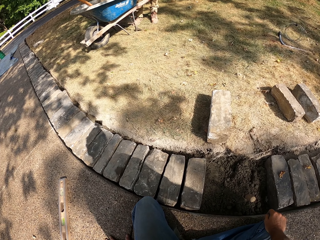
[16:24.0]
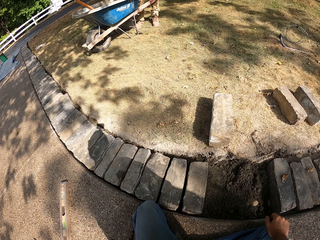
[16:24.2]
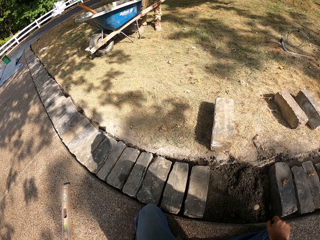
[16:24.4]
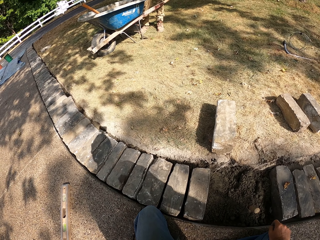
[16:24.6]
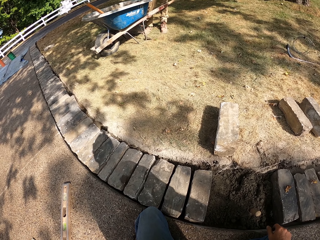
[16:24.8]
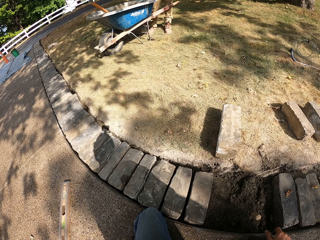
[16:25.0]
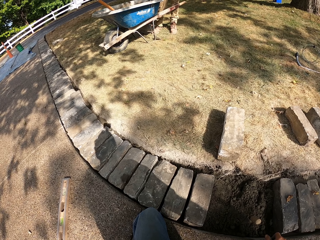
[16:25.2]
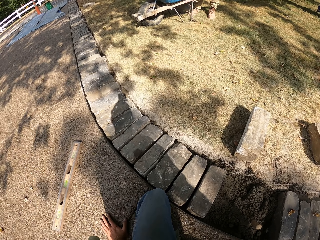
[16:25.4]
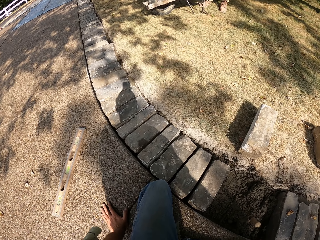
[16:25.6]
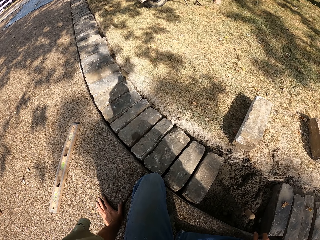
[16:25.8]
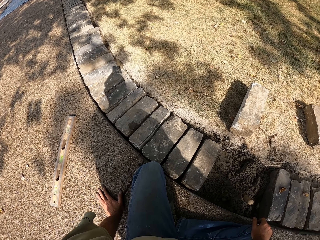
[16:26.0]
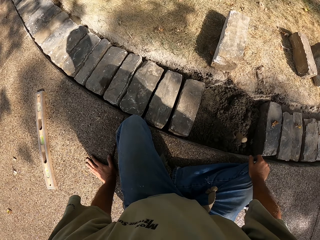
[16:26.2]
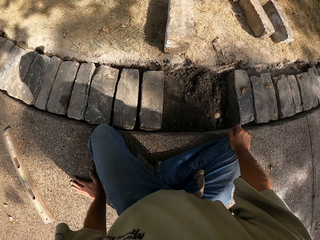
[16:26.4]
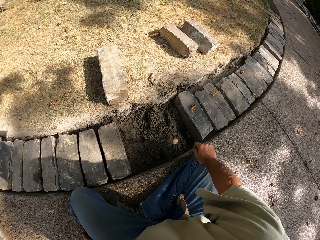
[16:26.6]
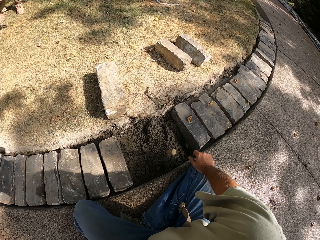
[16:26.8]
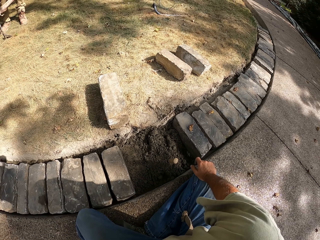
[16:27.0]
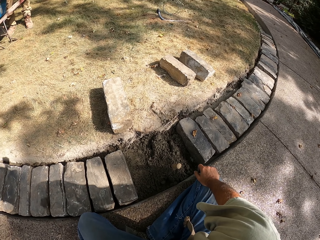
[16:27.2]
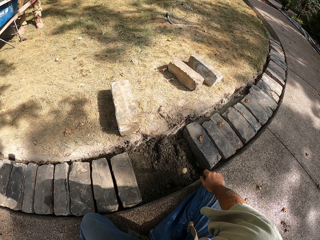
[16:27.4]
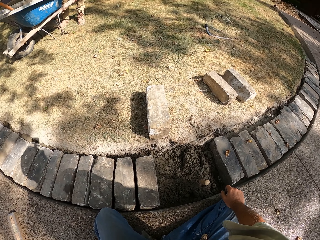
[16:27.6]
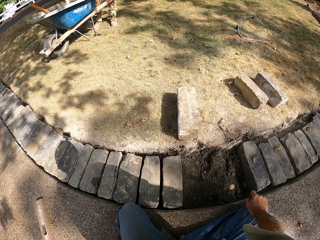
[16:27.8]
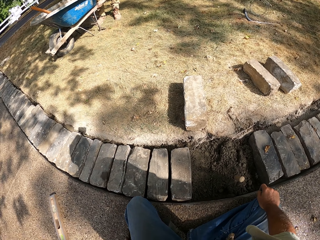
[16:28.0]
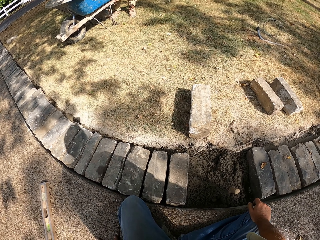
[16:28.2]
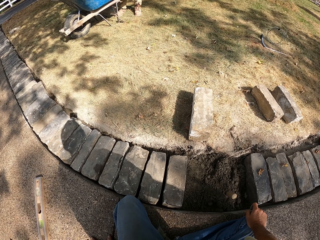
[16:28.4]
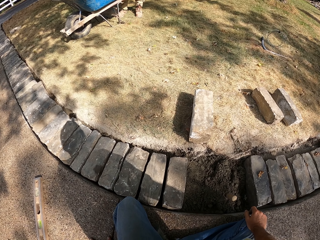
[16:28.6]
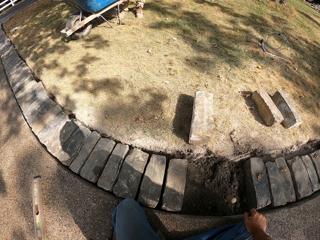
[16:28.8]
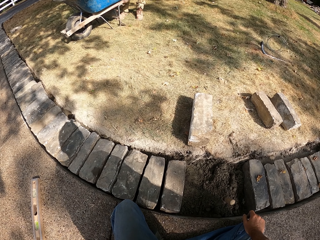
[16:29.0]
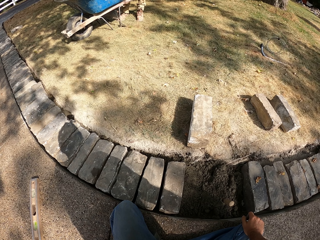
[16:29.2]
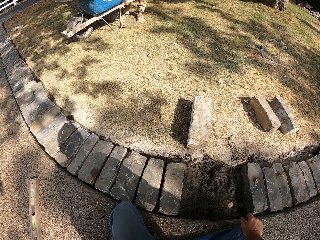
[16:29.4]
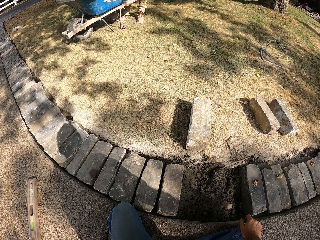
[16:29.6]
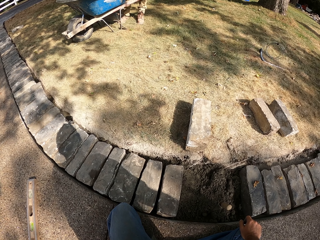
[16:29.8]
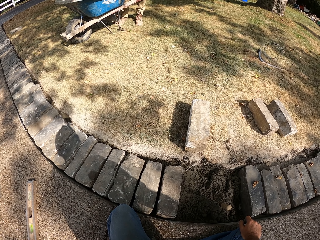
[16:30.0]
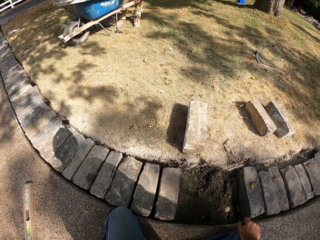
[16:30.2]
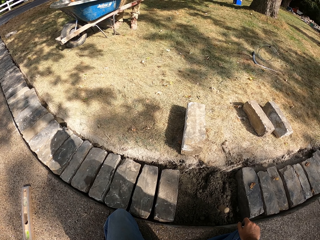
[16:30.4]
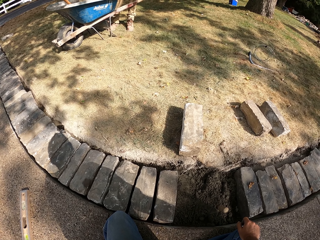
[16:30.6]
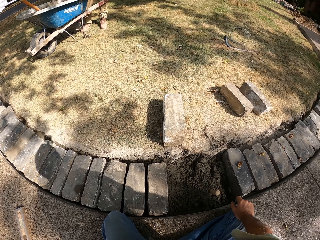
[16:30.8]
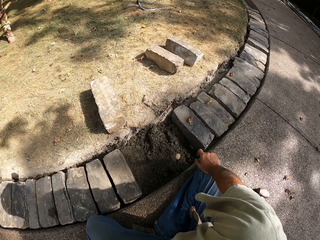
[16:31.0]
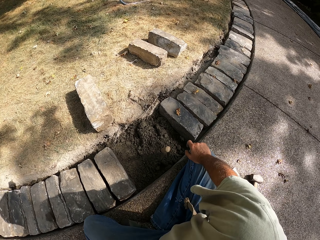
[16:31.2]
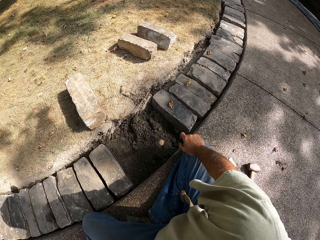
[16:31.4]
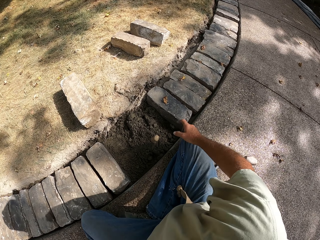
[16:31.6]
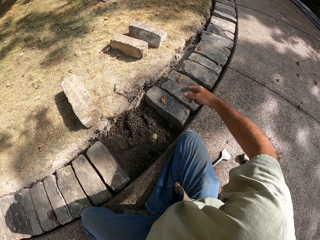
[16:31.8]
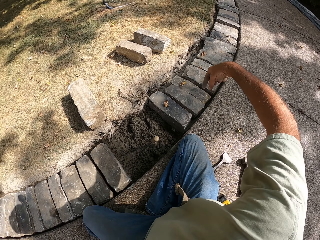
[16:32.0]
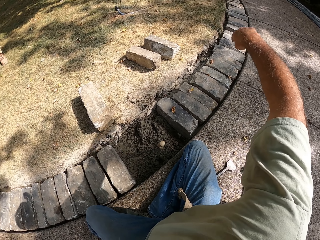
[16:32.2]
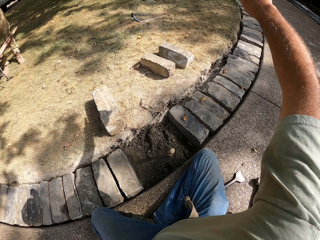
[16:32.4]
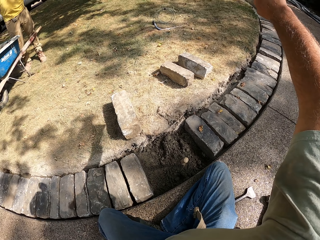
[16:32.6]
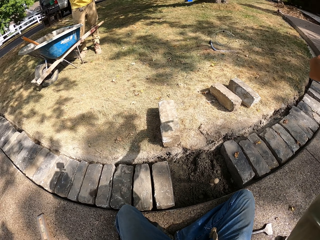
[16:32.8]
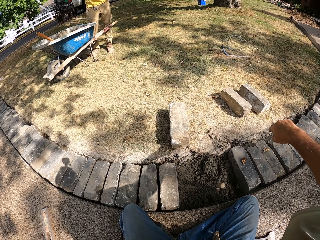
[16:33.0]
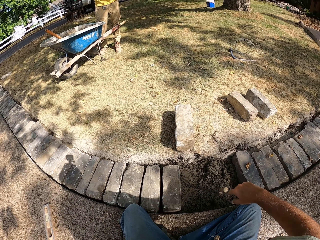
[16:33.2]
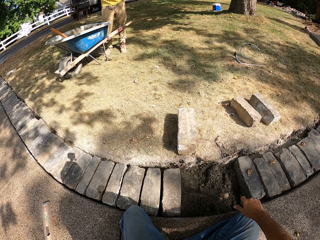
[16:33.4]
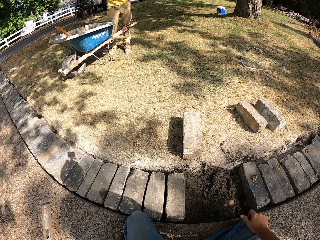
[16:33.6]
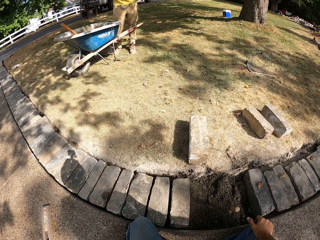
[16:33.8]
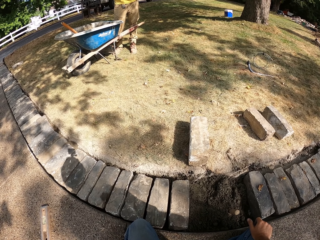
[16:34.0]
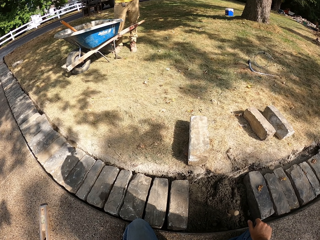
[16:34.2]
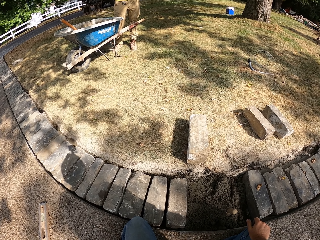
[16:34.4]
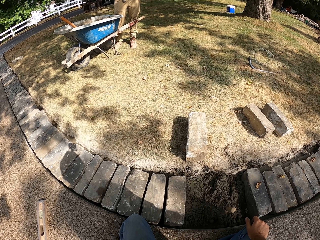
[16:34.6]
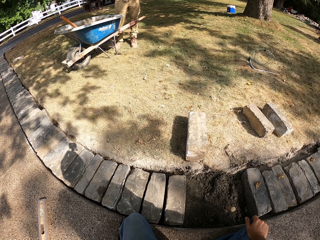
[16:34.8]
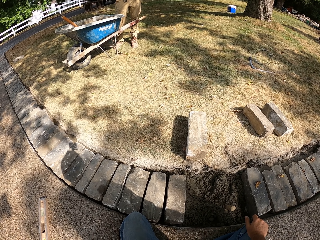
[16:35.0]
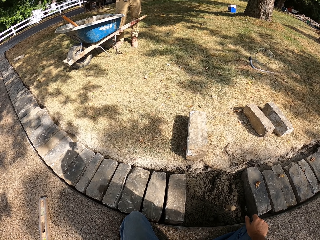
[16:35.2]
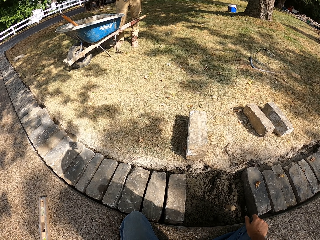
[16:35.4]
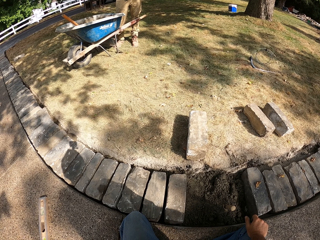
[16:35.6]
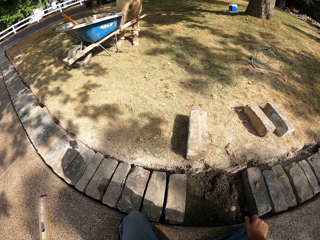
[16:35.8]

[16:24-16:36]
The camera wearer gestures with his right hand.

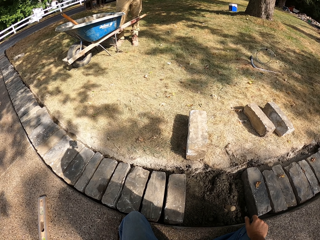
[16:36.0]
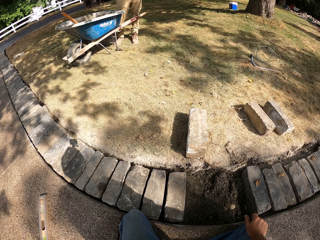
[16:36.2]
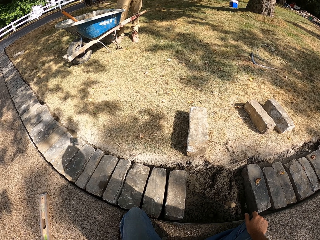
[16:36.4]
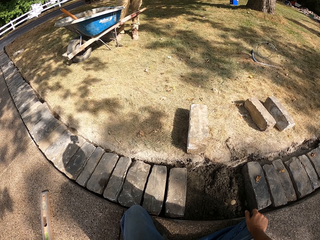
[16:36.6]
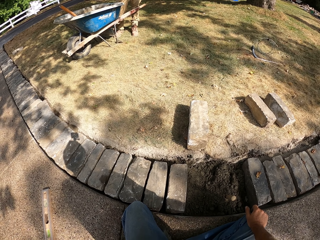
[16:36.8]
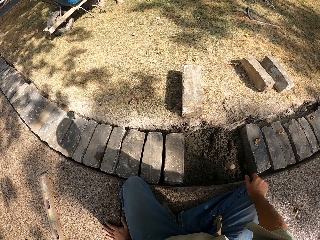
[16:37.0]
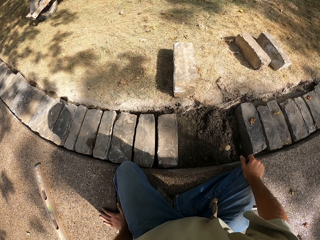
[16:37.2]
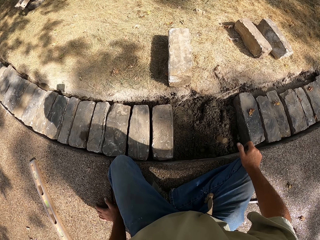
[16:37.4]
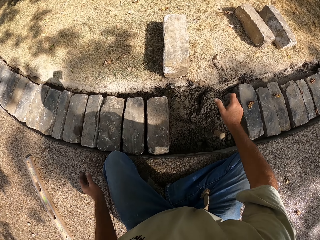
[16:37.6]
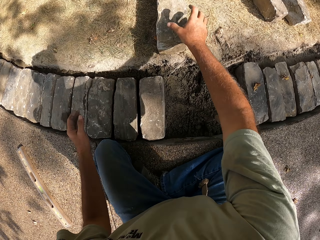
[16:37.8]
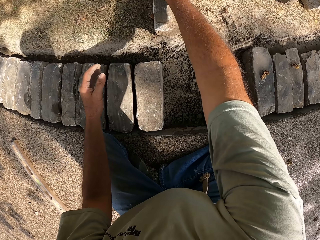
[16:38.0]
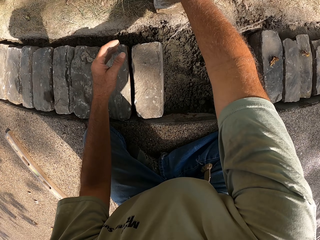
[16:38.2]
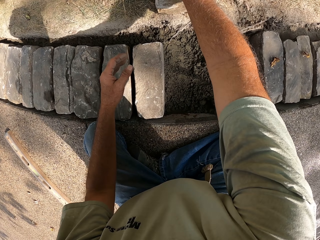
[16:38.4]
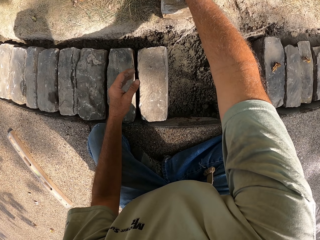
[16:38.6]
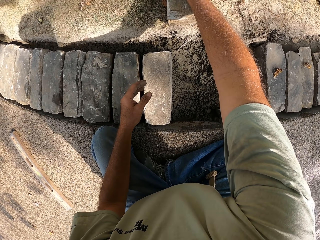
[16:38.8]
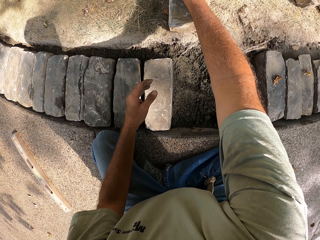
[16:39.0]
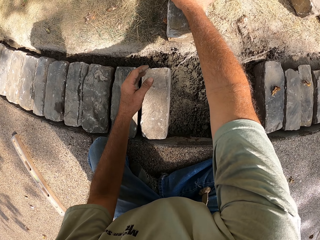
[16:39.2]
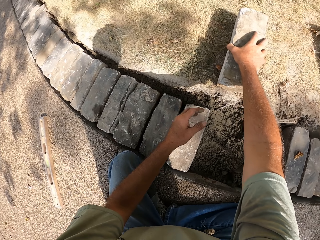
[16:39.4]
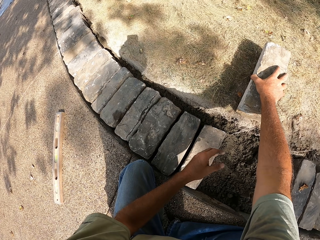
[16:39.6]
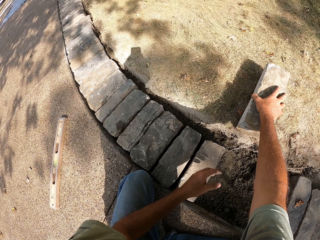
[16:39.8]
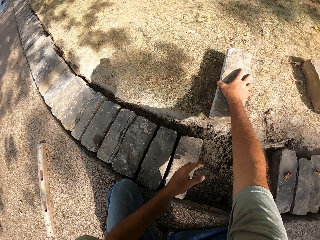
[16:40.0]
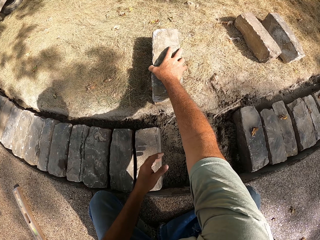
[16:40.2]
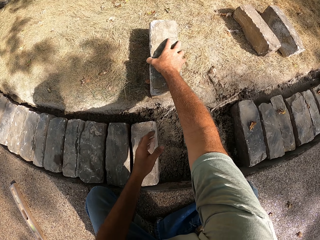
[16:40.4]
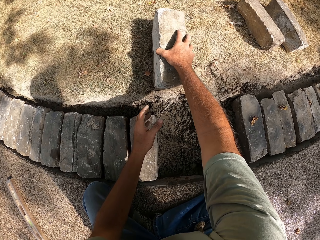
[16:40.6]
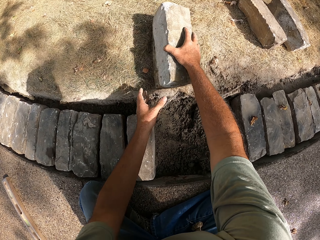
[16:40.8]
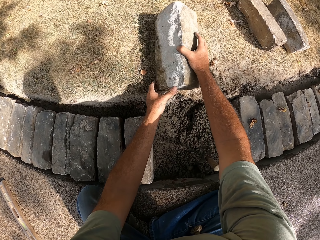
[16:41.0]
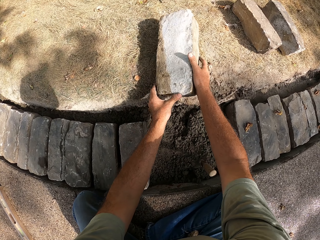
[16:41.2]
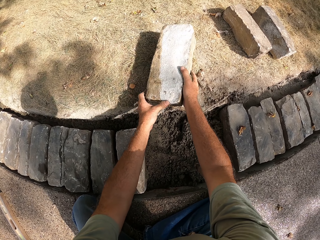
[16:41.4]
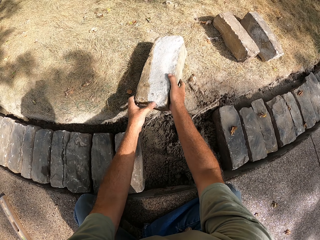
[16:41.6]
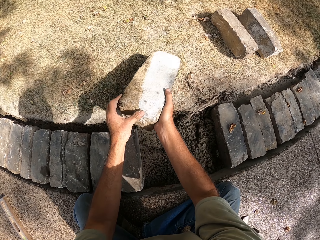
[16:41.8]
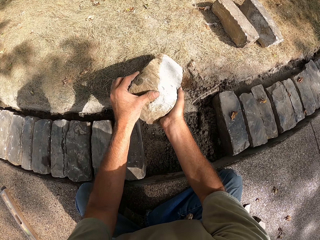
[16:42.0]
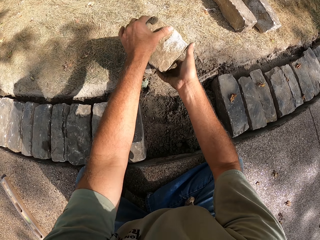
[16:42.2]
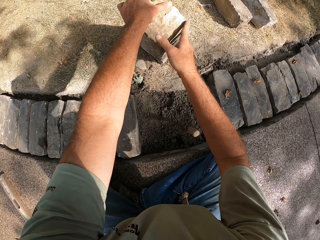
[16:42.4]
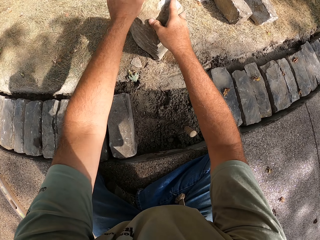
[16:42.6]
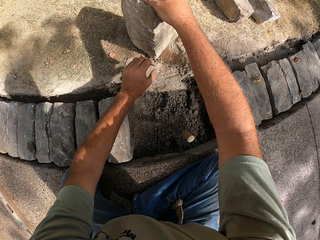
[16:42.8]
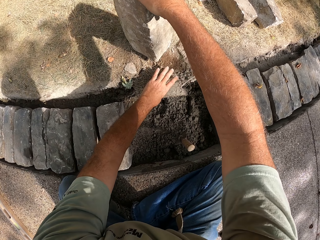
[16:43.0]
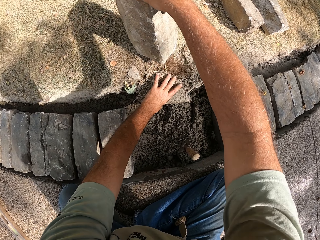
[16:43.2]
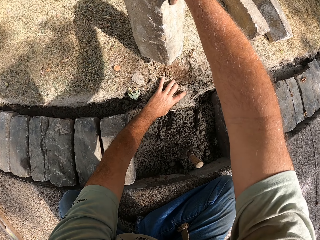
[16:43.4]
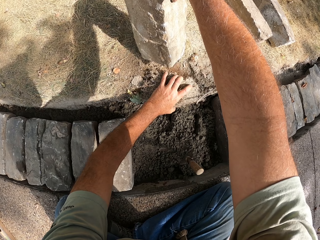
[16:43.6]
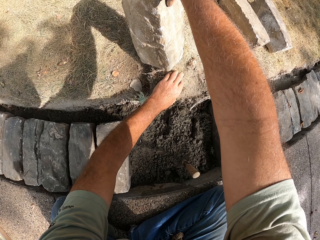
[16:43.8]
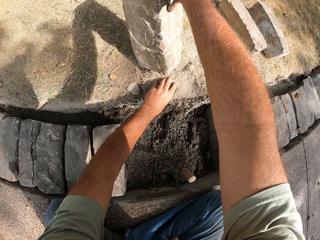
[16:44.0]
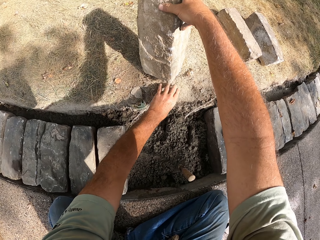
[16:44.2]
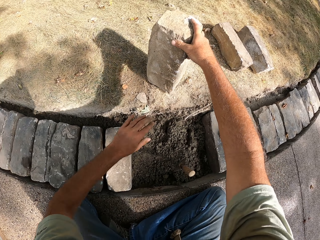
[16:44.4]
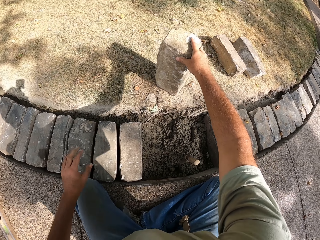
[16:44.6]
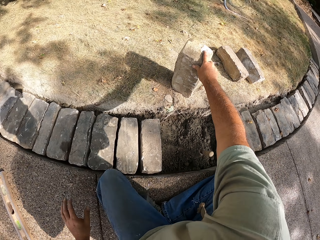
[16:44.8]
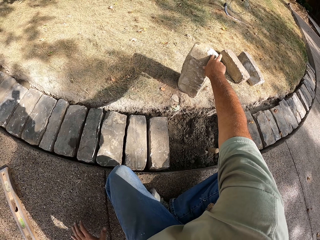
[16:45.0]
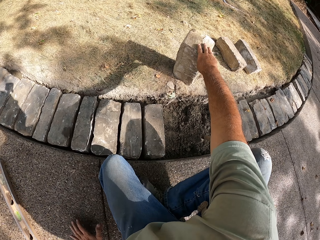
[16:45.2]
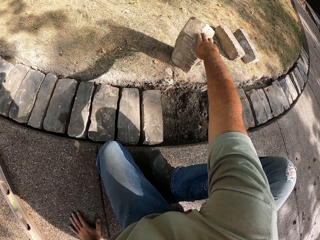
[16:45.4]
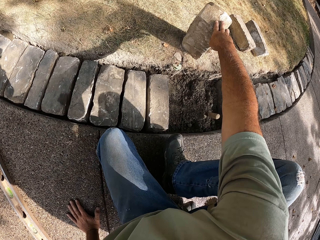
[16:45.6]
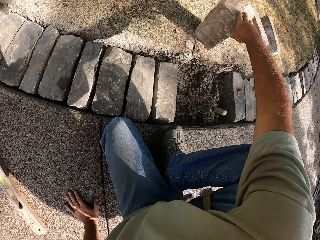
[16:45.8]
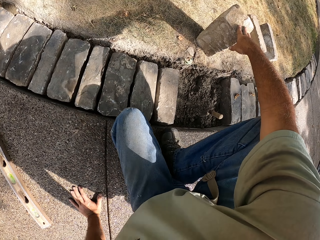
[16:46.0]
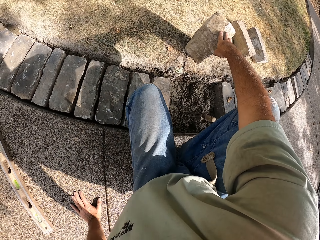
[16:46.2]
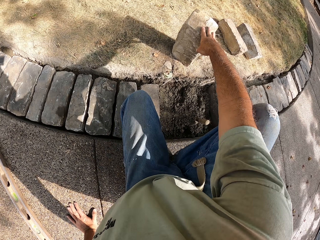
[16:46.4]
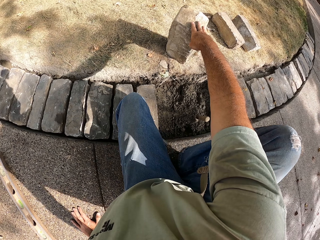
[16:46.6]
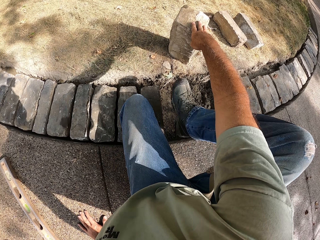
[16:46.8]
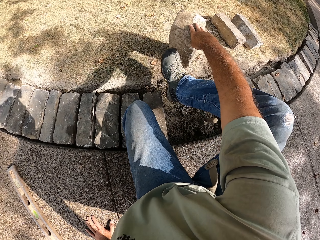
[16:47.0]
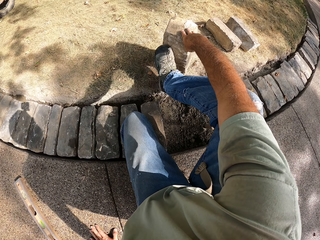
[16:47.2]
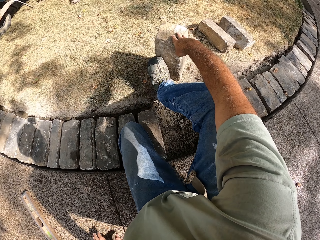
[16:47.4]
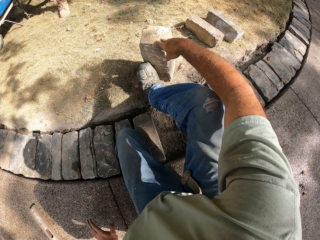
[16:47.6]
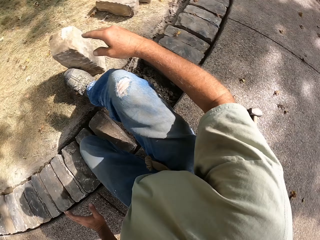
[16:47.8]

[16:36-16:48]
The camera wearer takes the brick. He holds a block with his right hand. He picks up the block with his right hand. He changes the position of the block. He puts his right leg on the block.
